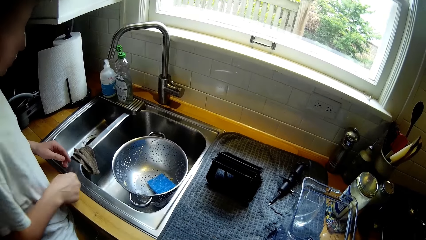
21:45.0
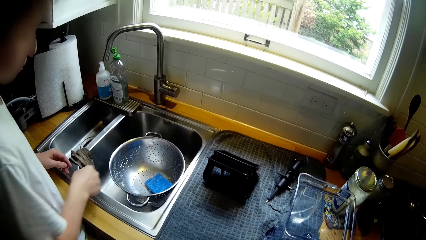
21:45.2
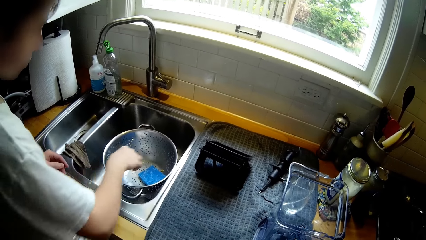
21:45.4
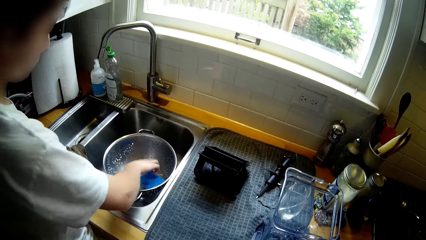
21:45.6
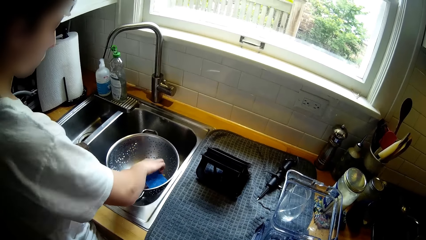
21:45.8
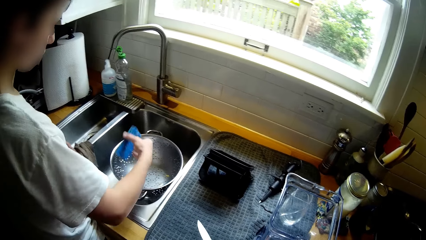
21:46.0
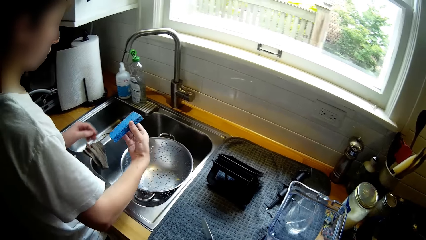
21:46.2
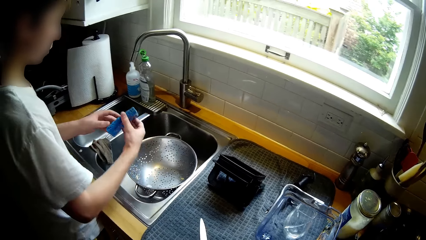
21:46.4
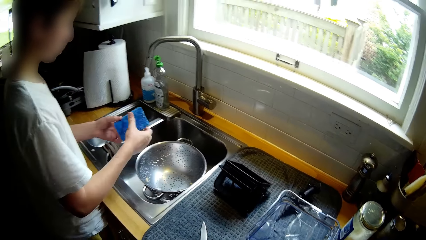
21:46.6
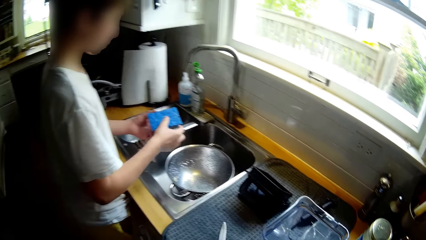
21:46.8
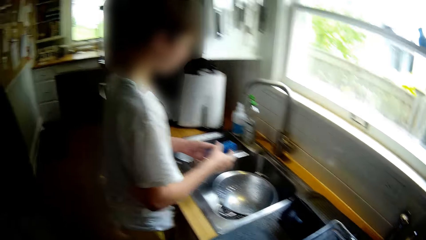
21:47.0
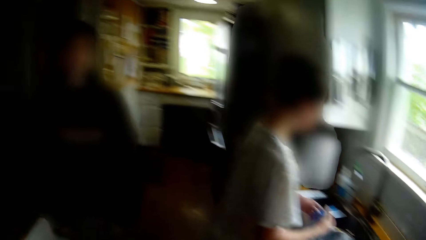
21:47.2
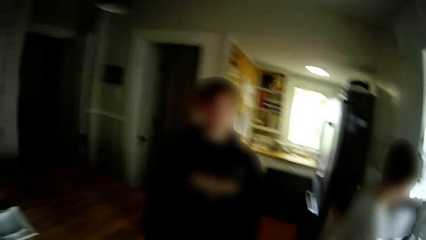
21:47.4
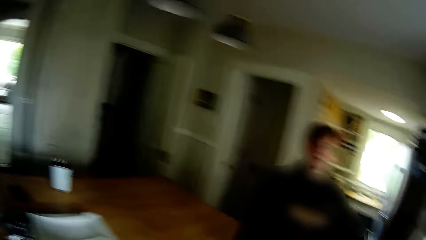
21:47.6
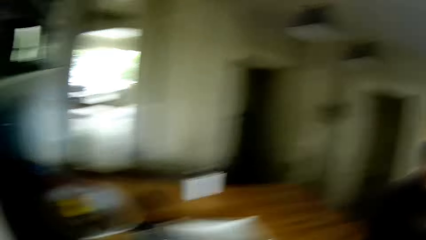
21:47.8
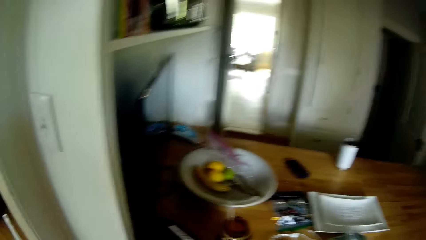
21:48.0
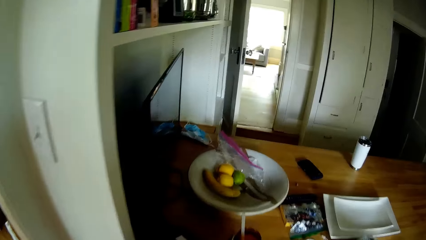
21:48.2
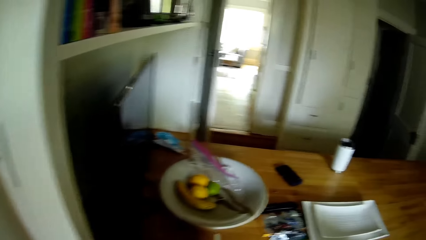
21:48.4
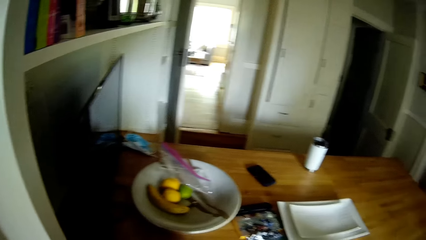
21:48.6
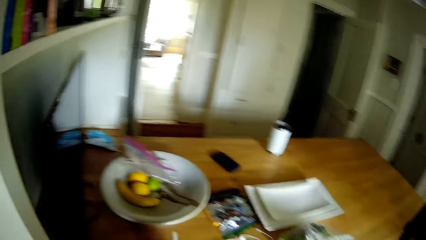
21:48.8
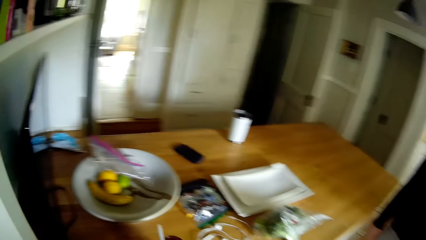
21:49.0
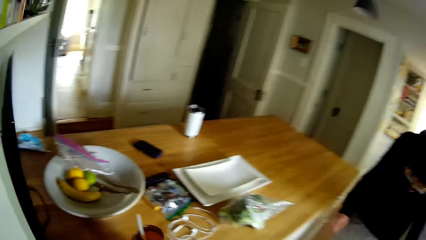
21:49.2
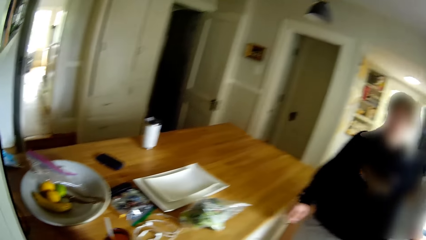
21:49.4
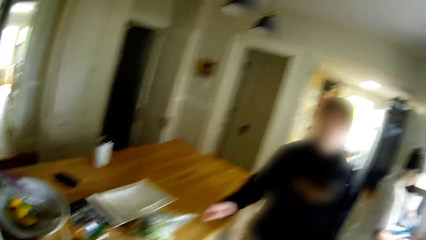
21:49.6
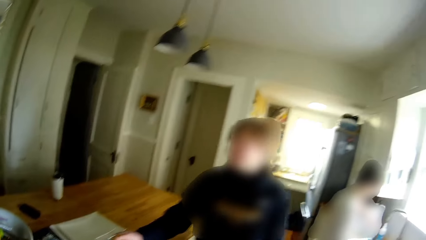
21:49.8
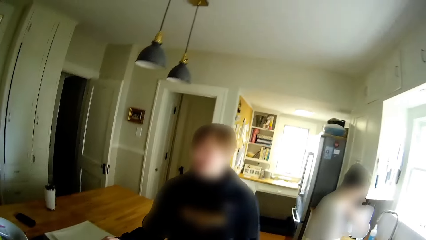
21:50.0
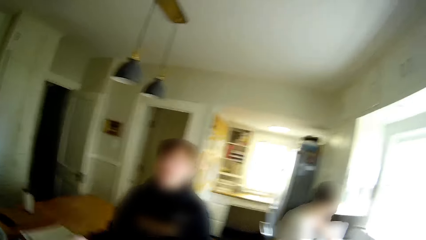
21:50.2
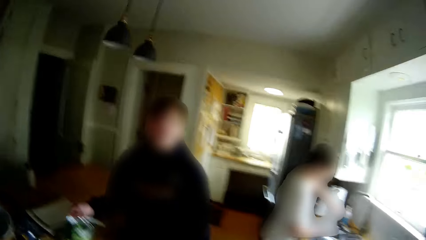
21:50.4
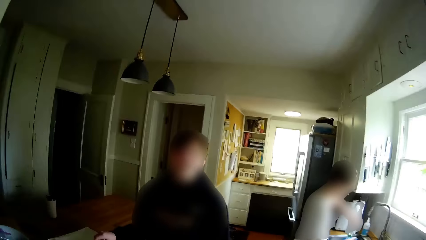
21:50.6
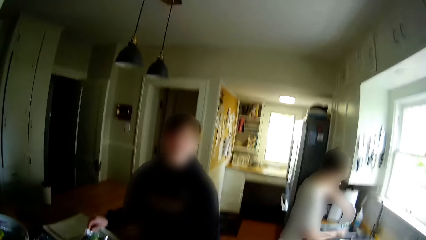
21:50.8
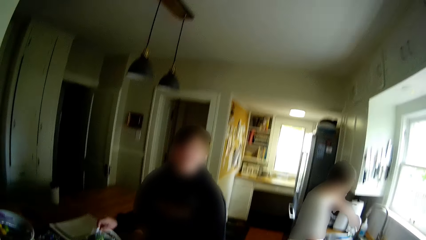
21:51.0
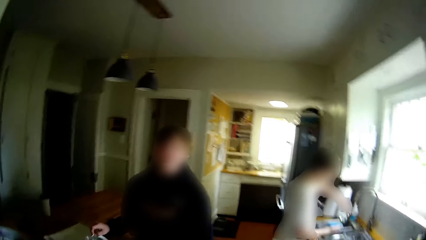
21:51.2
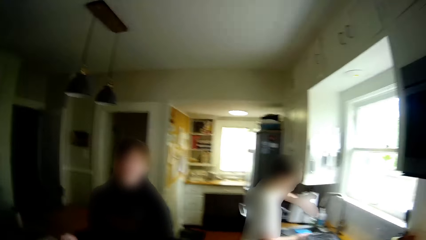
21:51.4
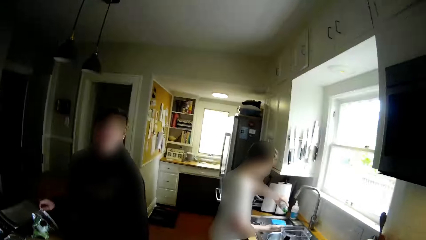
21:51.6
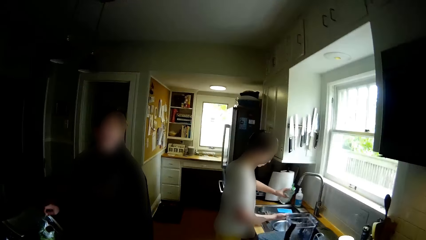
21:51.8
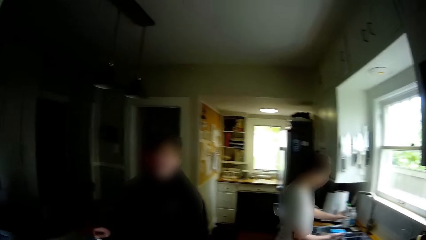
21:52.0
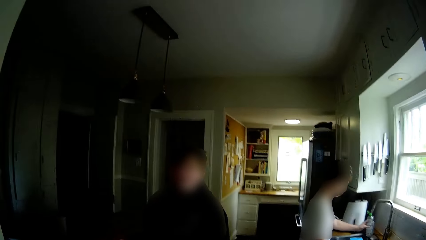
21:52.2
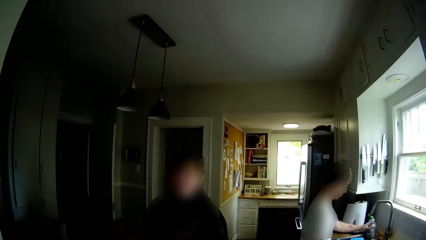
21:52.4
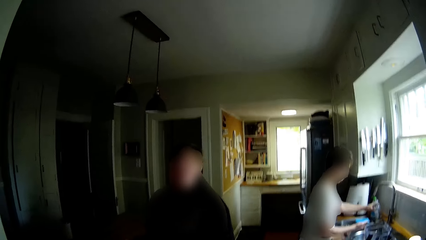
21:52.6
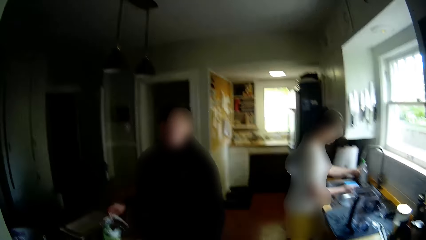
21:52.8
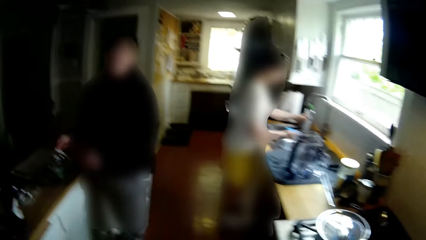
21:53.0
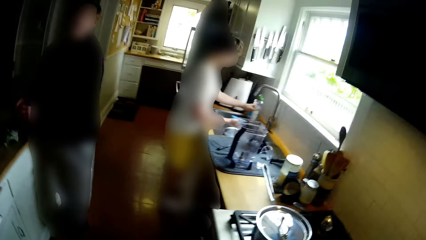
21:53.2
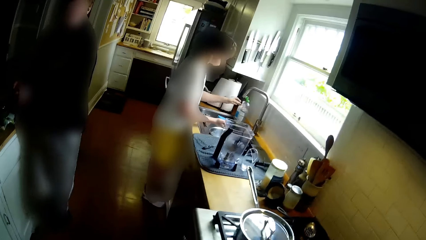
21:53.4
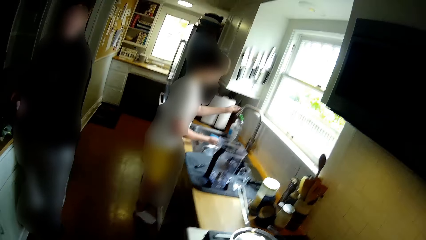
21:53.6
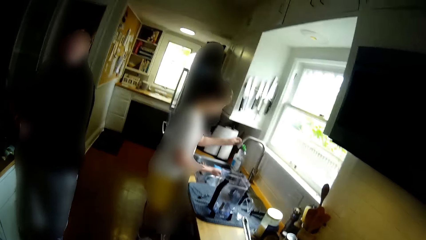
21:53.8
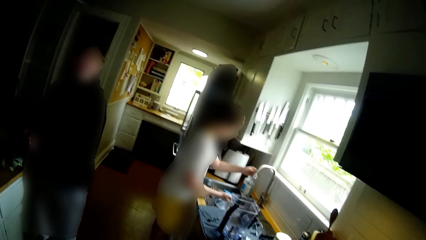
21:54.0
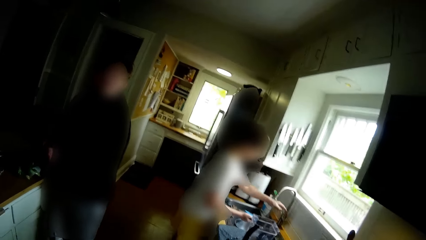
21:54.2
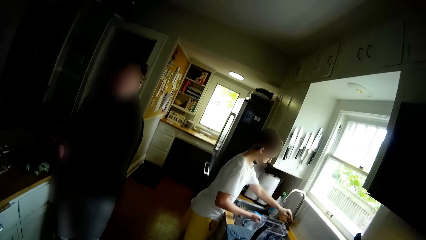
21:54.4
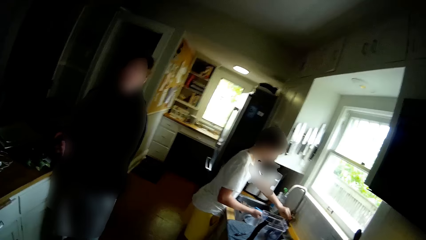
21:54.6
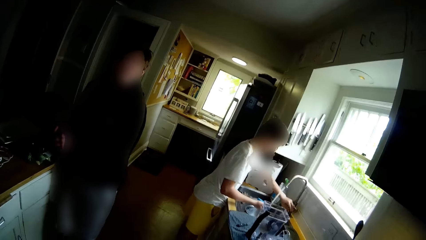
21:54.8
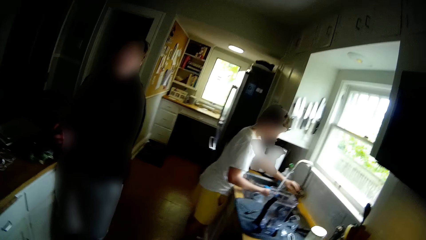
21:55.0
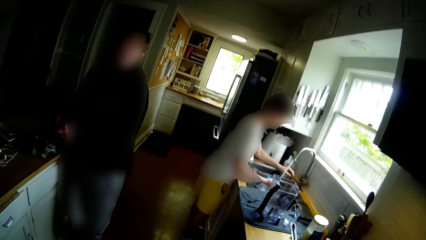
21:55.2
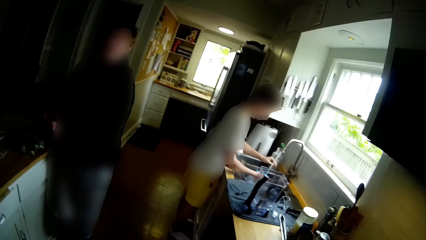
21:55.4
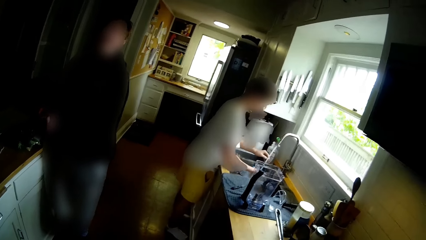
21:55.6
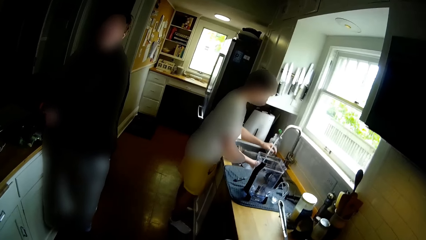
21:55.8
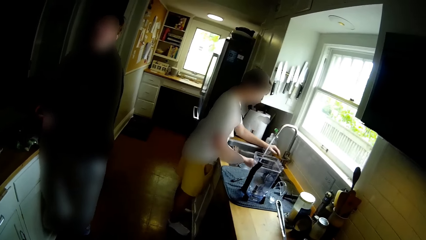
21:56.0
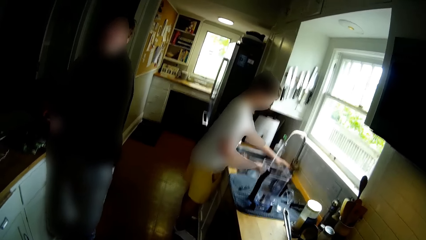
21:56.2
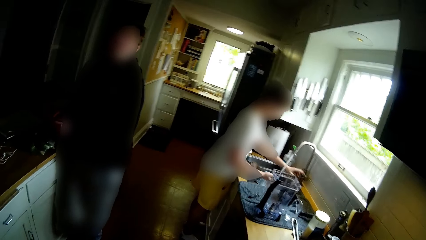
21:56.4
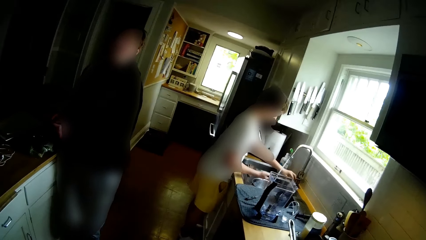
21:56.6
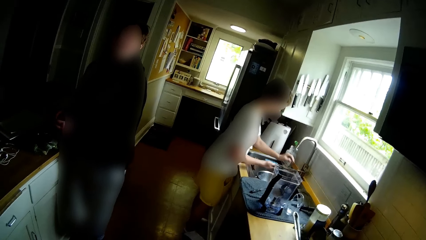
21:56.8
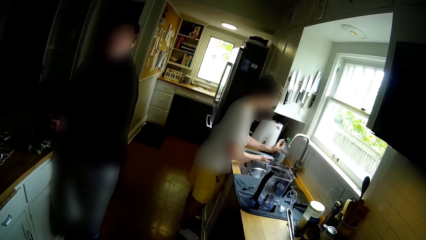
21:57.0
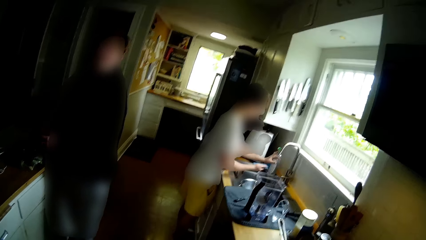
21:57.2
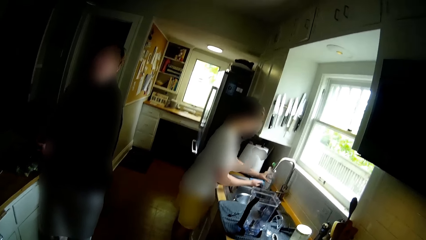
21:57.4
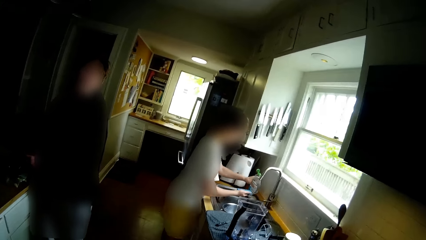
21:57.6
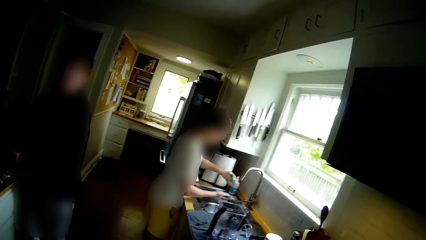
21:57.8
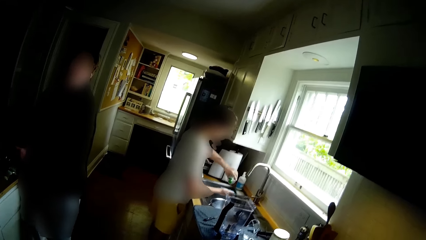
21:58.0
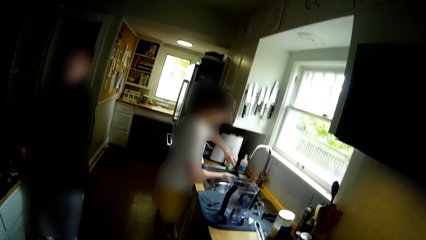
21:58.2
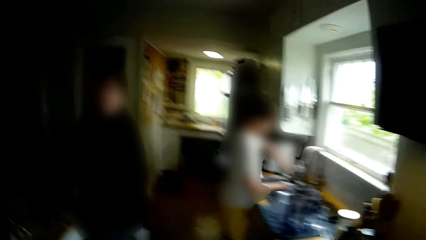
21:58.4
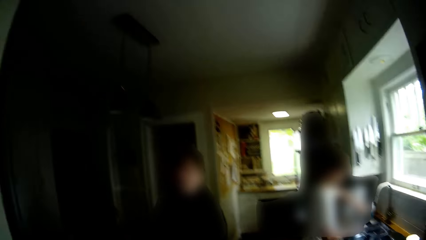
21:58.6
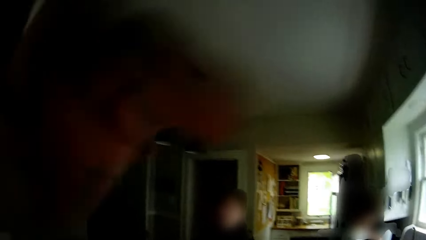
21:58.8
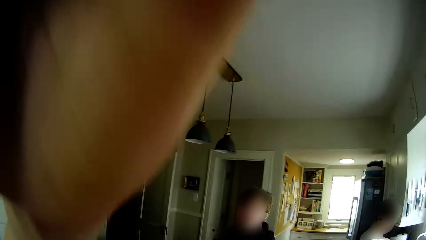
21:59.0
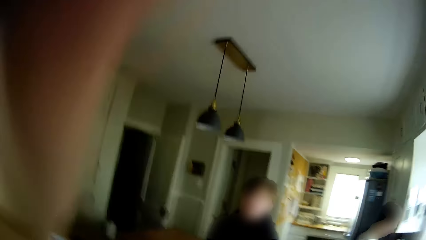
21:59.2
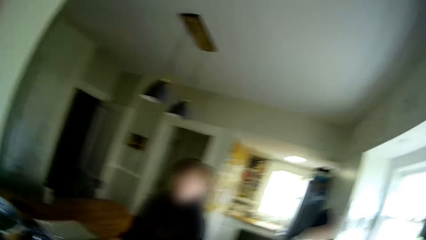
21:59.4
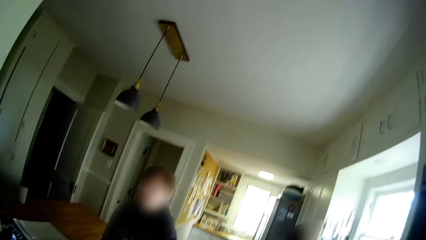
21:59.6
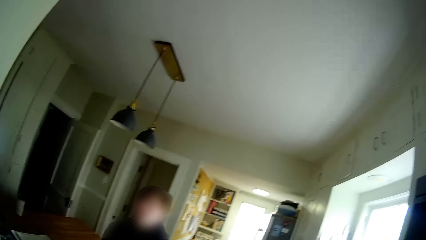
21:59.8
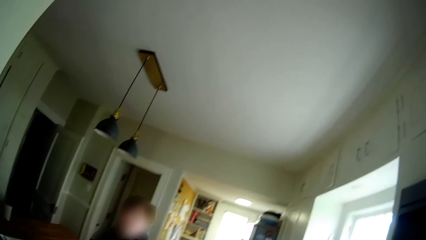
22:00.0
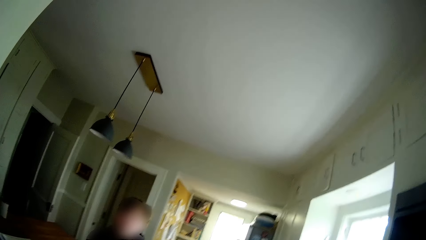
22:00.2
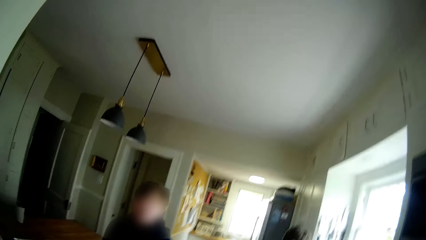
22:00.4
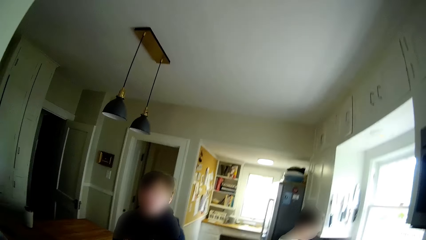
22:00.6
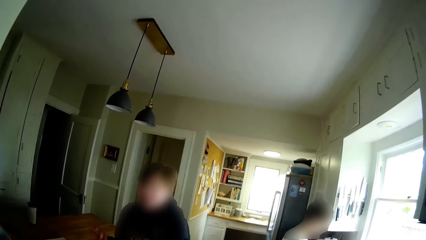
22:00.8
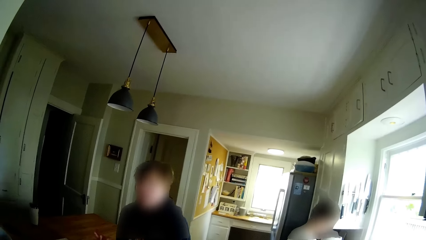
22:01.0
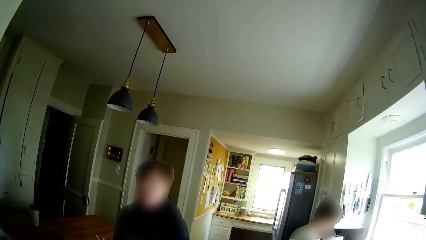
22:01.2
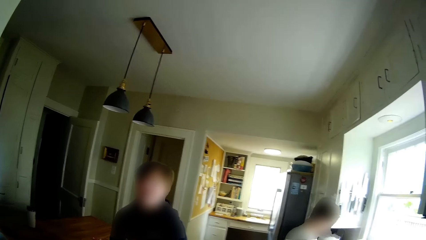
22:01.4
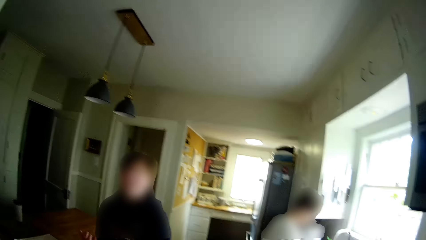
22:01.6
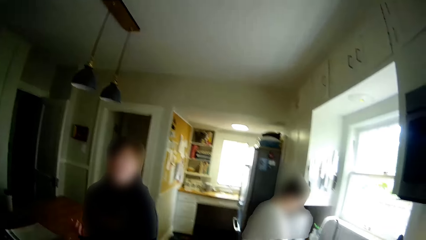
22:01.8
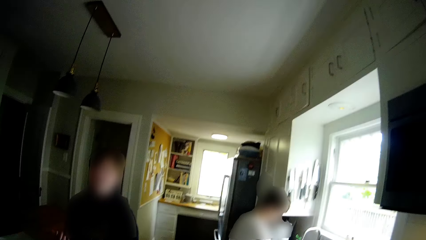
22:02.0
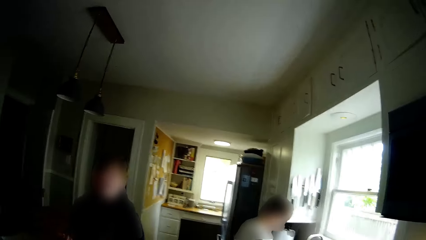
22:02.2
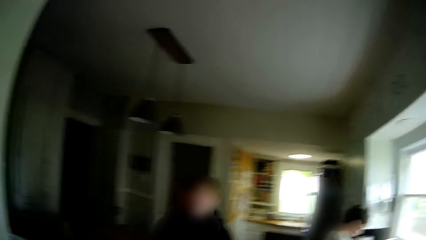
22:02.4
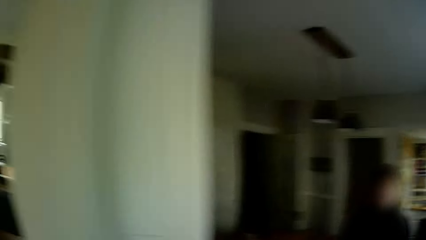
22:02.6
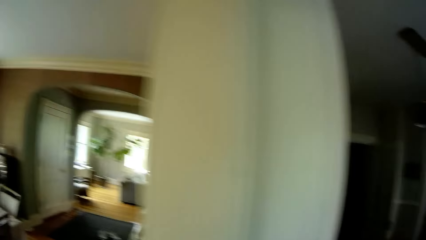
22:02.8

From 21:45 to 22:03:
A boy holds a scouring pad. The camera wearer puts the knife down on the kitchen towel. The boy picks a sponge in the sieve in the sink with his right hand. The camera wearer converses with another teen and turns around. The boy pours soap from a bottle on the sink on the sponge in his right hand. The boy opens the tap with his left hand. The boy picks the bottle of soap on the sink with his left hand. The boy pours soap from the bottle on the sponge in his right hand.
